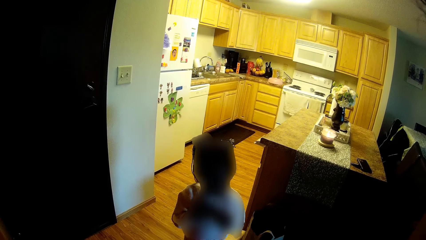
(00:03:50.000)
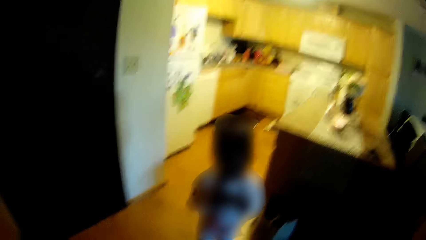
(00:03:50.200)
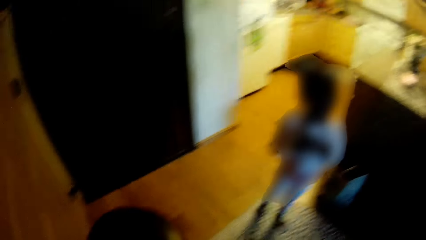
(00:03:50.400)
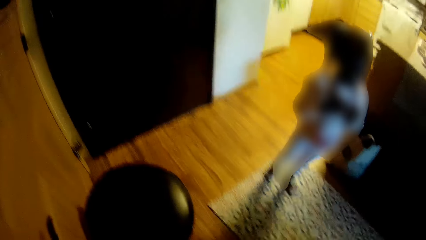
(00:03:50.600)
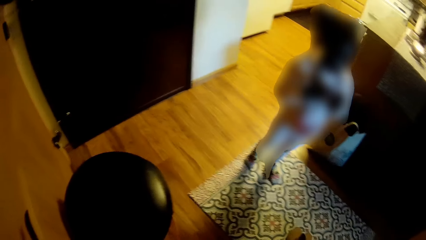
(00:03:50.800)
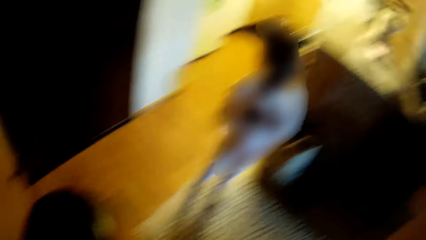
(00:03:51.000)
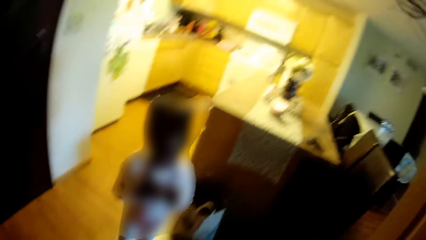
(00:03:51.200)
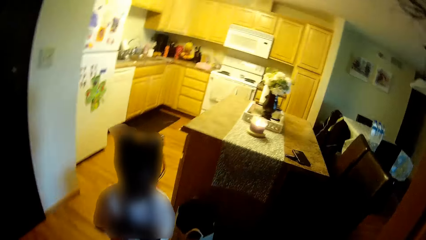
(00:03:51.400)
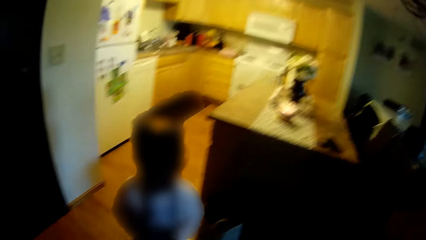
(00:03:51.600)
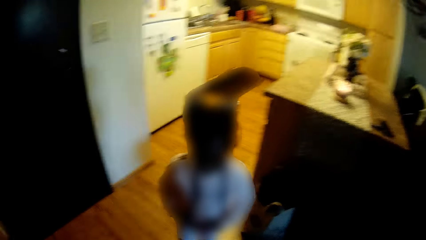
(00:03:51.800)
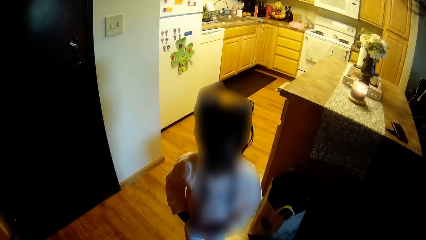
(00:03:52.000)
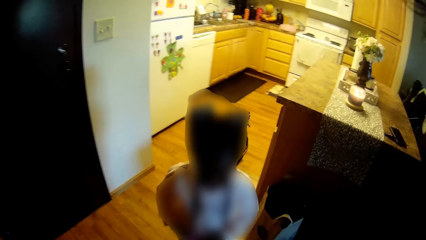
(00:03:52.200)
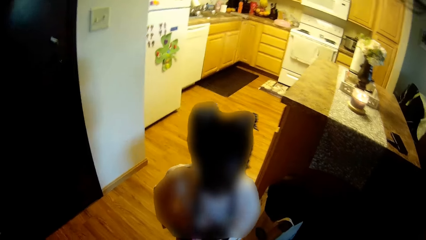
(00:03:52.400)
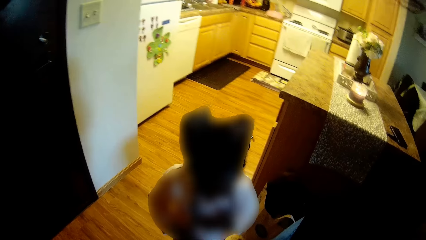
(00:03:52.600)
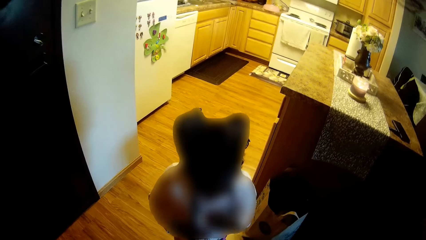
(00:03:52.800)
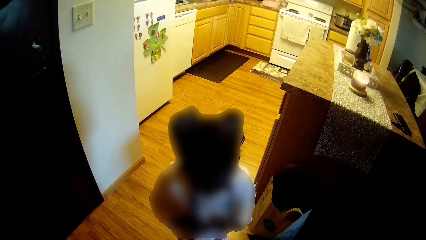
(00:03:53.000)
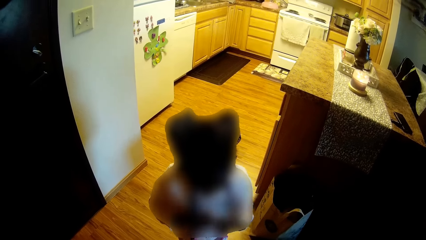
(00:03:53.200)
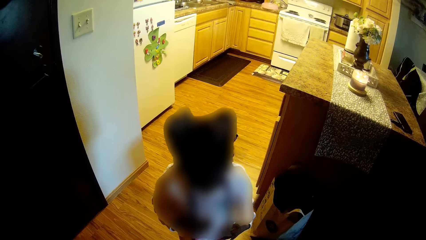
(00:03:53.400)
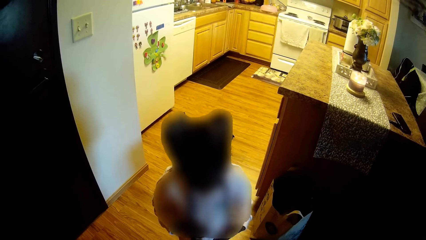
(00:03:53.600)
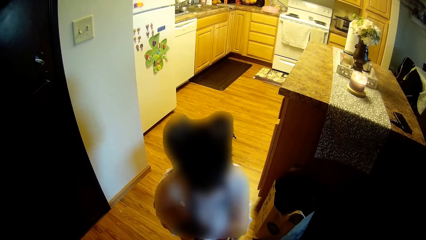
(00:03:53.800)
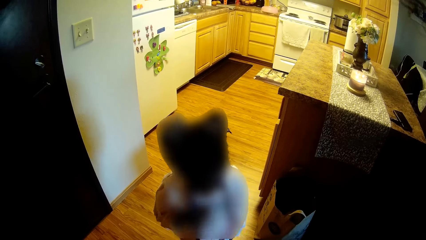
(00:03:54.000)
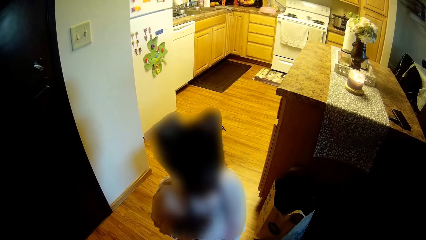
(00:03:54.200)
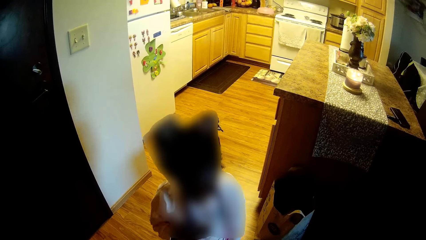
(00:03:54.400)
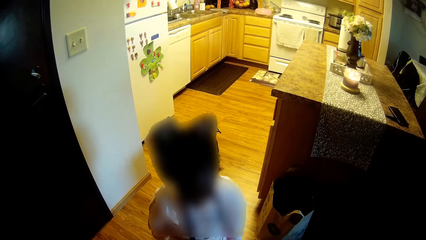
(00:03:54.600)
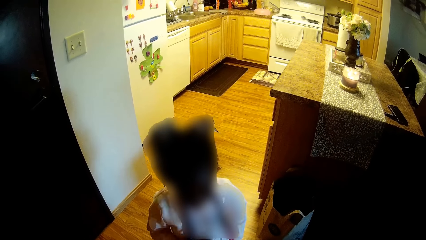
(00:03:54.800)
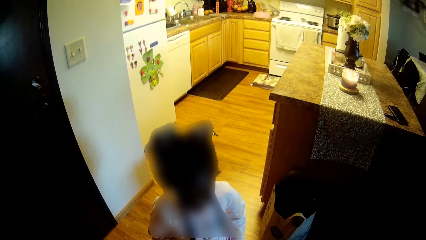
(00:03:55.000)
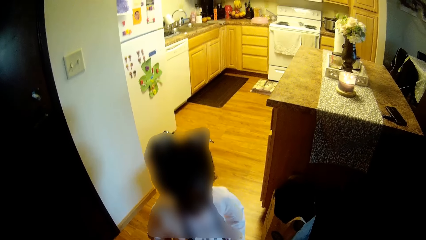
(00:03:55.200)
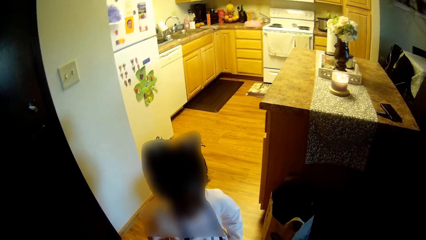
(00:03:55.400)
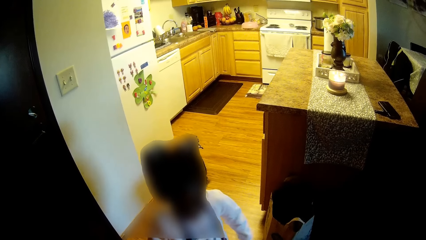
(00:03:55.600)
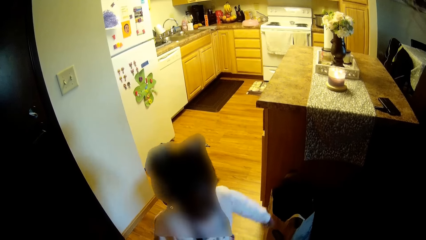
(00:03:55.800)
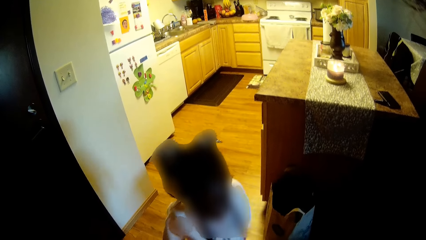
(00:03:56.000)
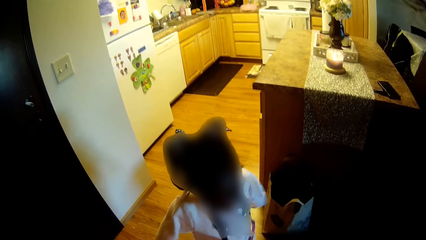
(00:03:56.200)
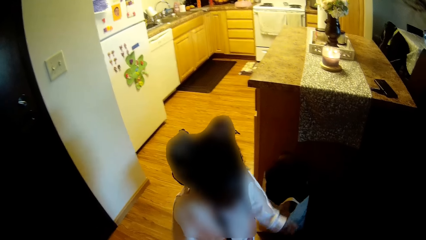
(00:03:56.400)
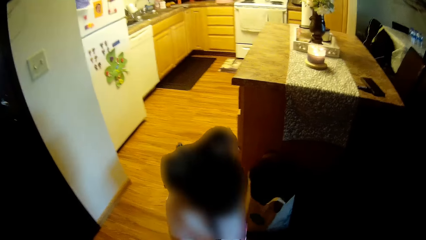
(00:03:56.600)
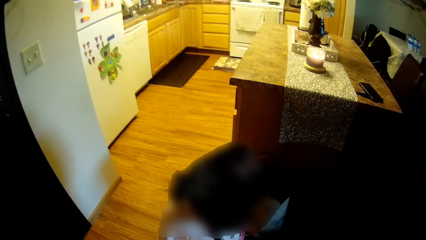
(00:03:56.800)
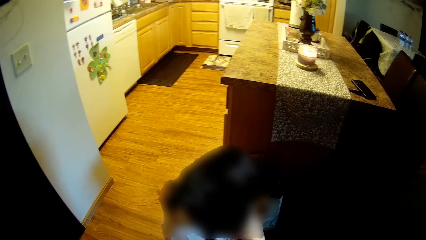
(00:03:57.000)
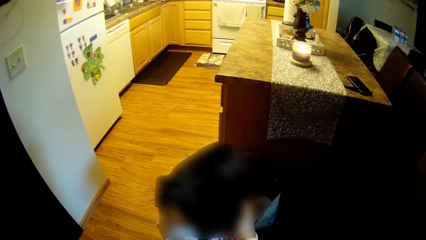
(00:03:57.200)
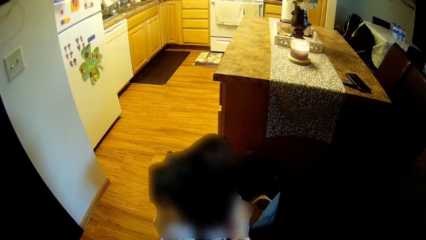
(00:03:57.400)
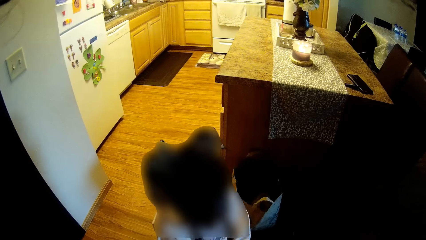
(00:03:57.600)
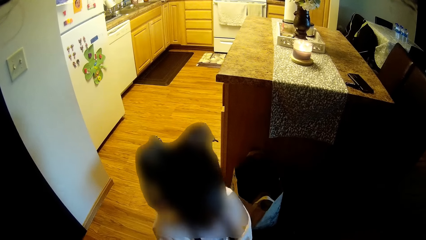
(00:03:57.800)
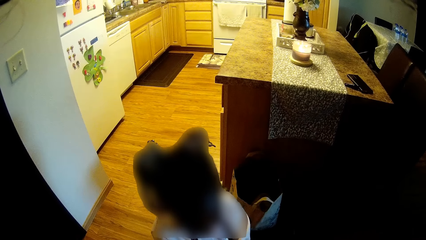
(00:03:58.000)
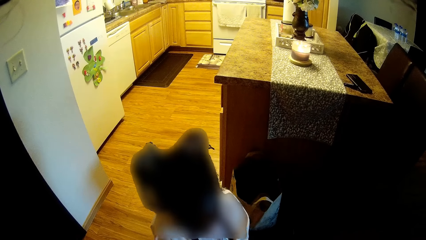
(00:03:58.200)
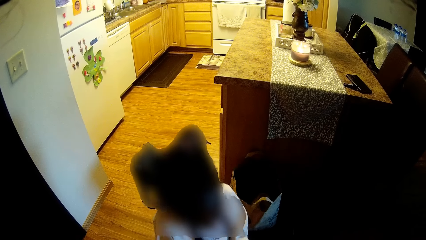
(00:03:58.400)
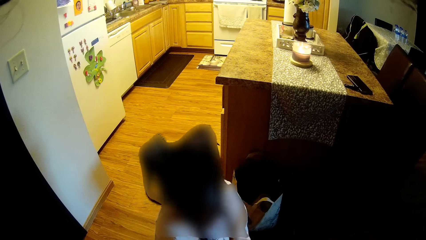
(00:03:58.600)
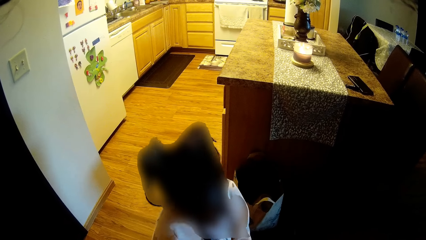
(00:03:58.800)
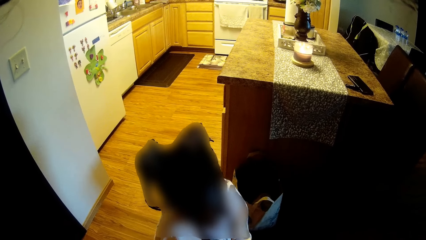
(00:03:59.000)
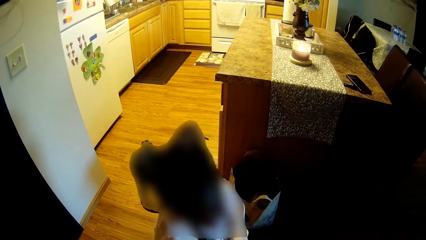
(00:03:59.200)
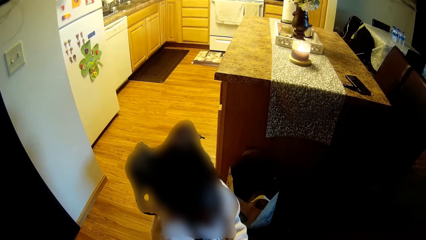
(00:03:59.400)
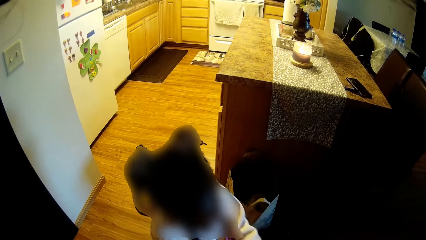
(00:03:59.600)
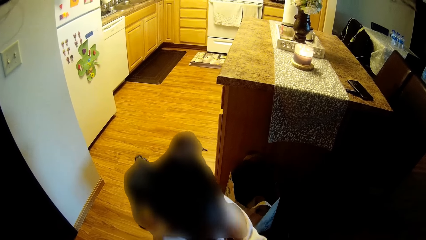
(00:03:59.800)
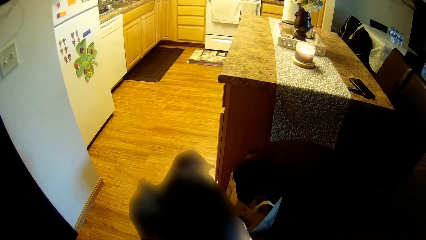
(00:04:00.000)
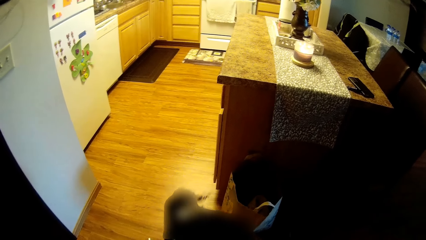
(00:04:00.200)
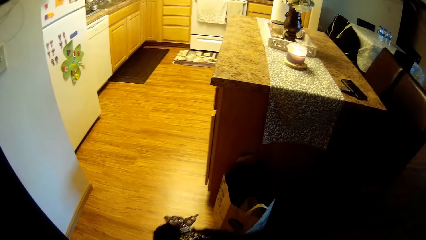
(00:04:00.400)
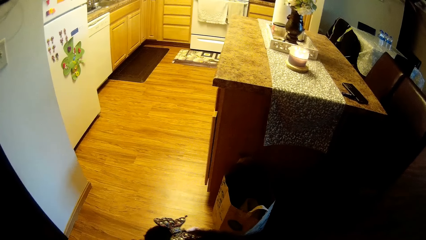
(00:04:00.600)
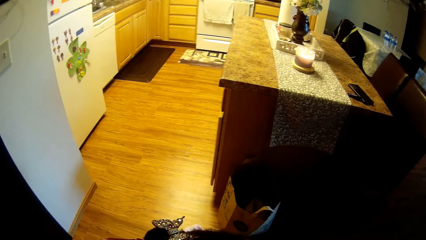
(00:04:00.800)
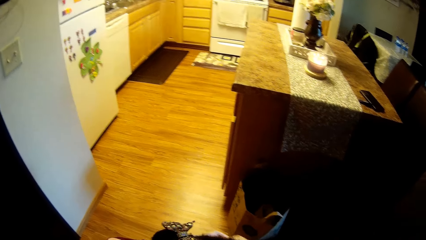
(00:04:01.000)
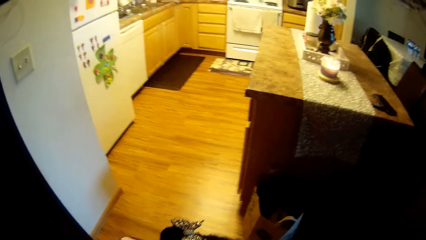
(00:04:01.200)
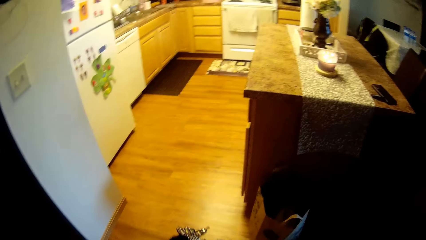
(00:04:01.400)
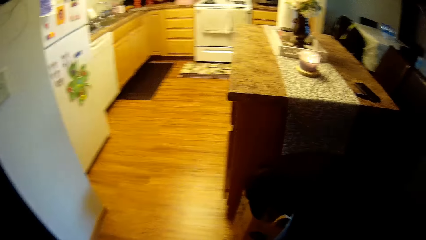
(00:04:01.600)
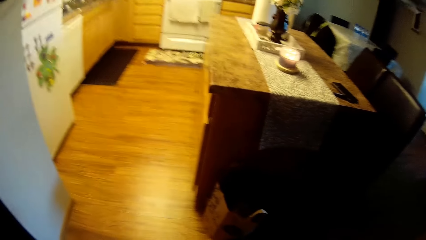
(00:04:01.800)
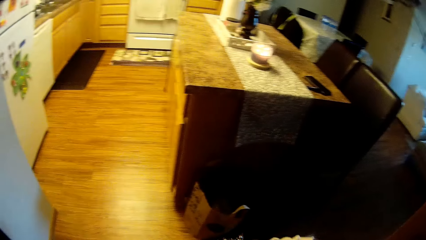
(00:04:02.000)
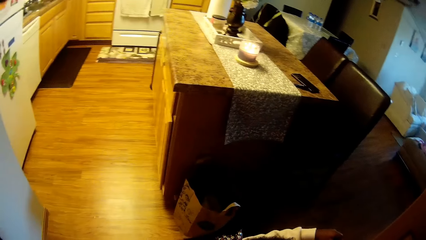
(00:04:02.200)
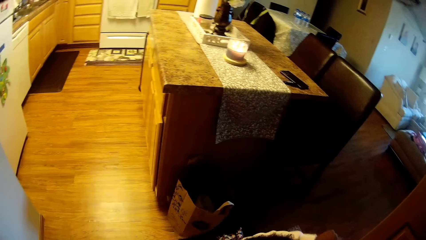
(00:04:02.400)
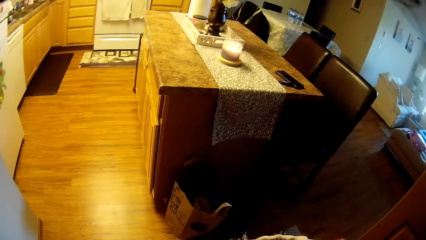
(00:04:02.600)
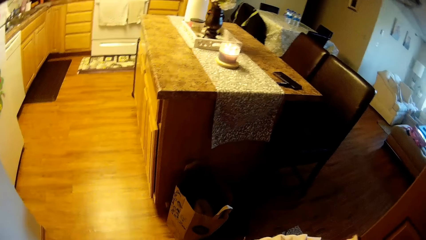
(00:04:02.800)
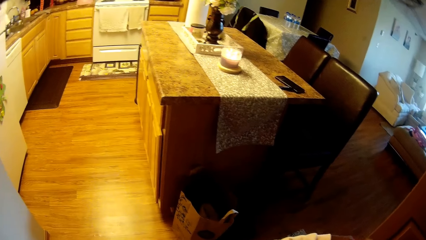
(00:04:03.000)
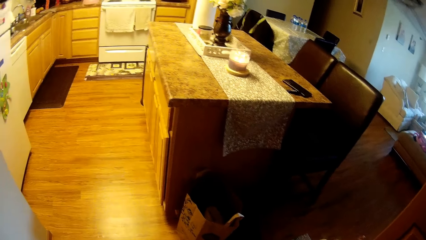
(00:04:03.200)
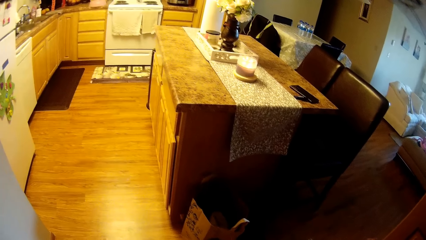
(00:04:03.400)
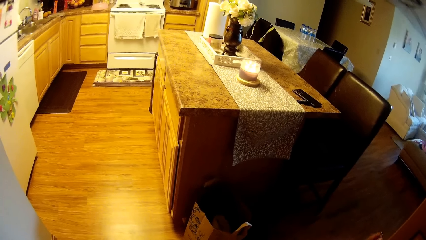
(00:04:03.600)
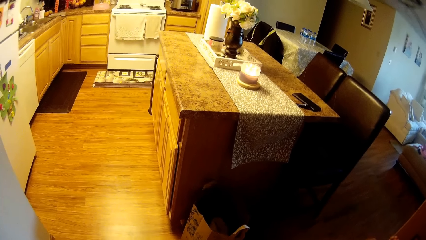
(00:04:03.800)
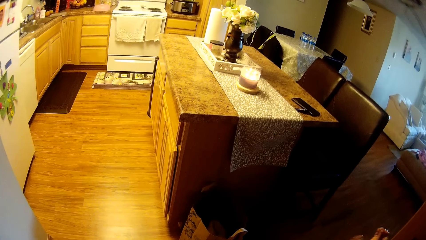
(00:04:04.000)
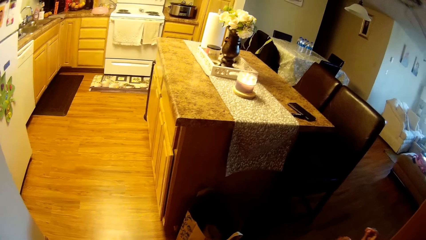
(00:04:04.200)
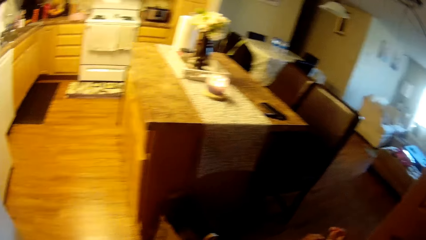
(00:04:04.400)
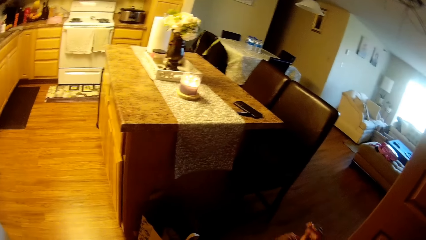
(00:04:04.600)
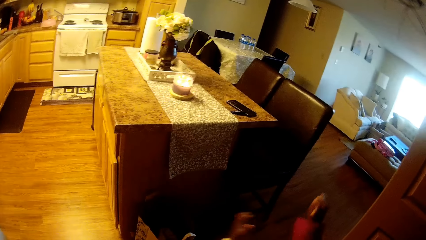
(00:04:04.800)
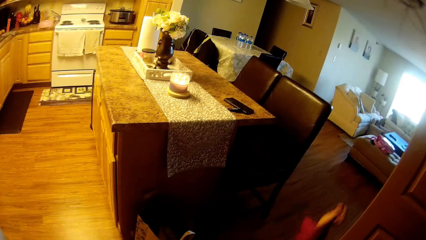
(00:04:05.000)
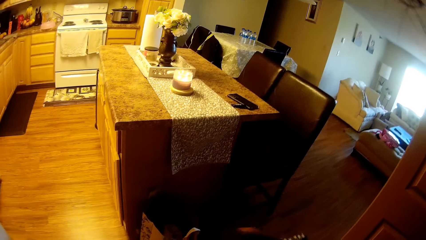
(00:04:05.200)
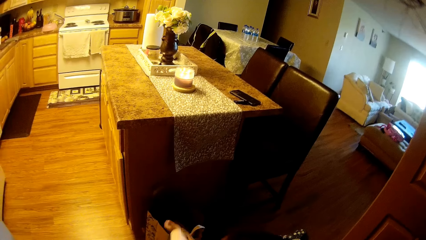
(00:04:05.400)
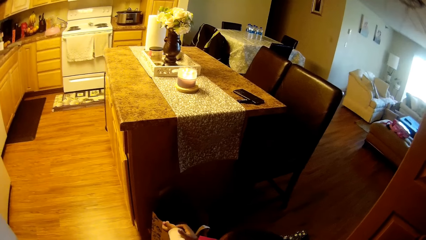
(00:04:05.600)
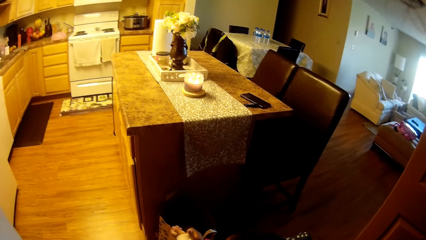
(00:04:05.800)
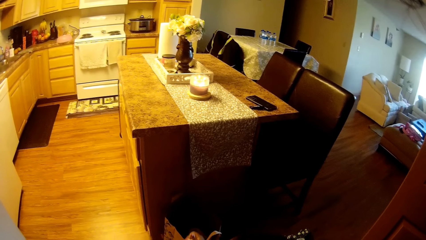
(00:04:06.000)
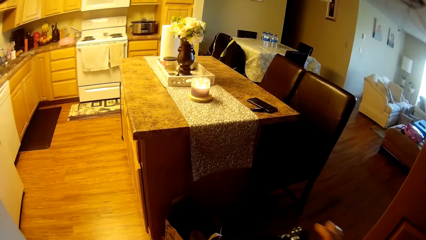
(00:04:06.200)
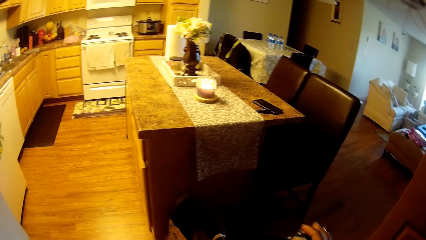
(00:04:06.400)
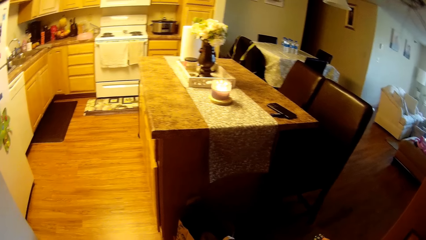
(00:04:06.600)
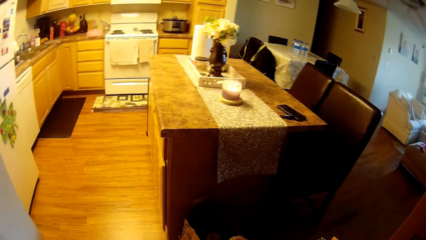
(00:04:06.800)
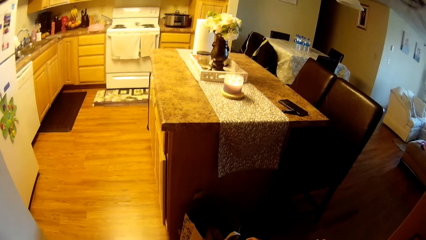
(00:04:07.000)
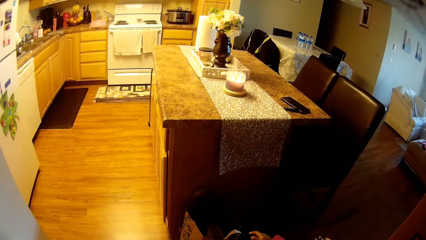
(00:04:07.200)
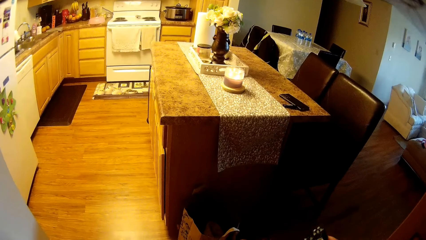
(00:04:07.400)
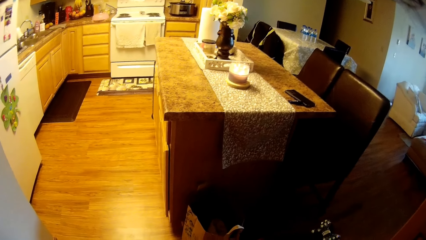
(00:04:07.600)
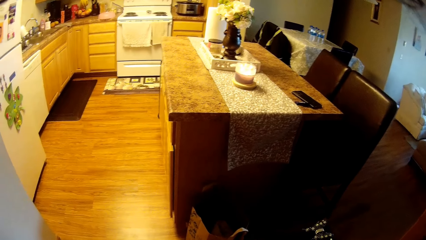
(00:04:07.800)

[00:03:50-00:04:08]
The camera wearer interacts with the baby. The baby stretches her cloth with her right hand.
